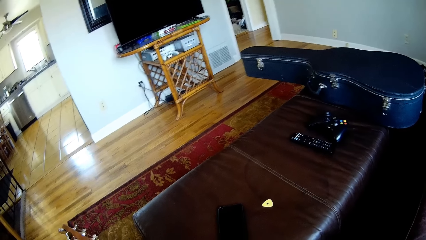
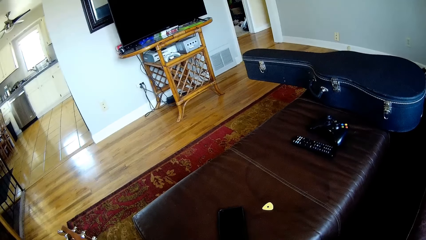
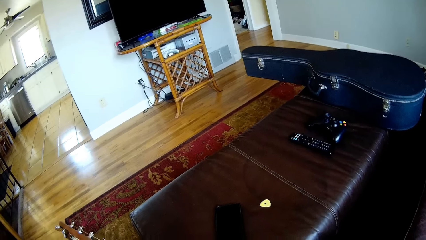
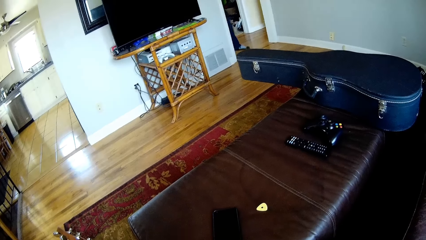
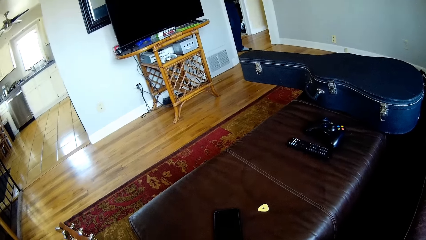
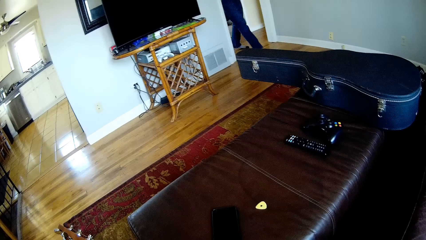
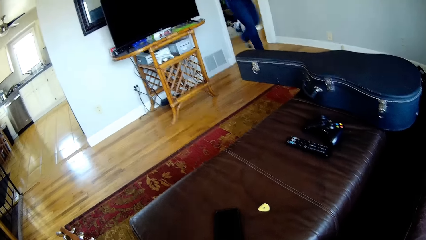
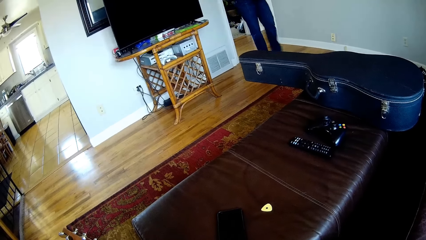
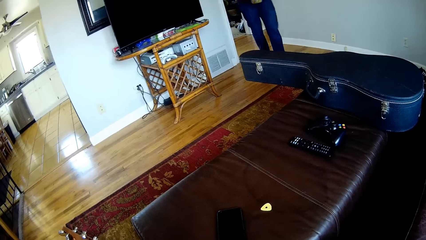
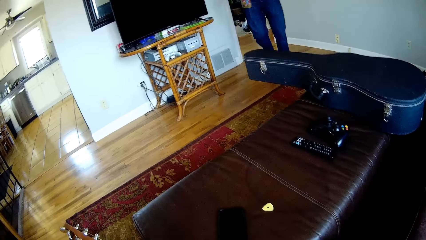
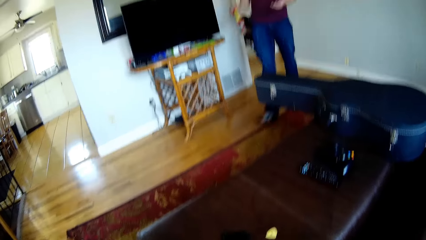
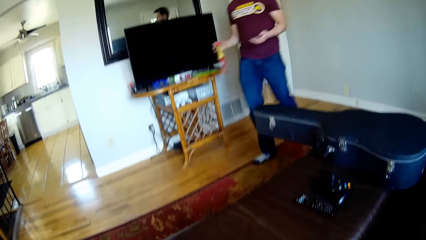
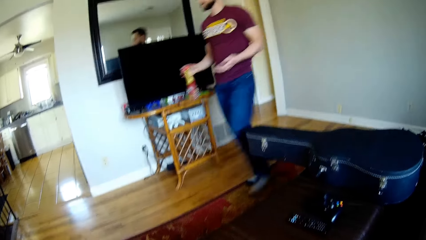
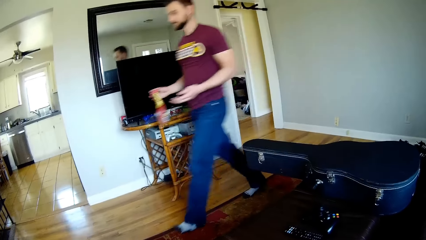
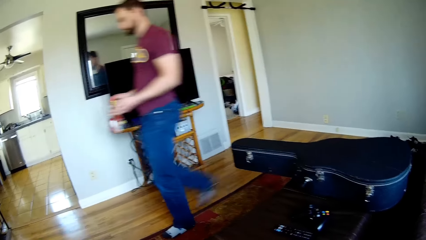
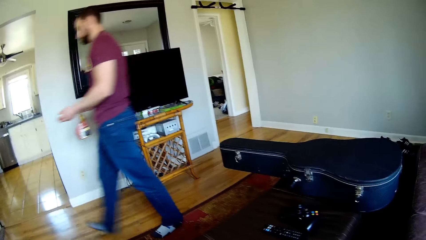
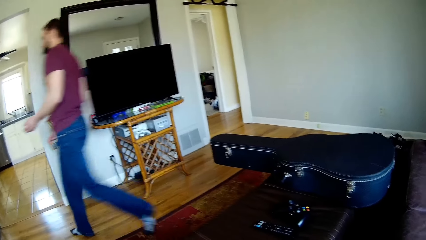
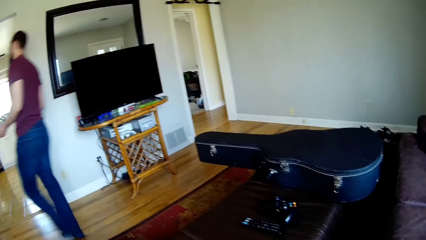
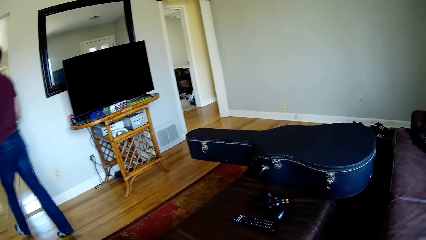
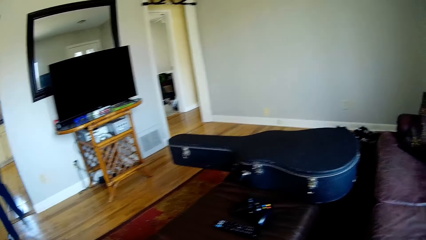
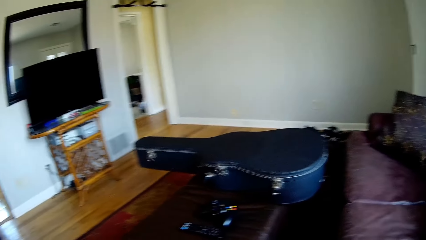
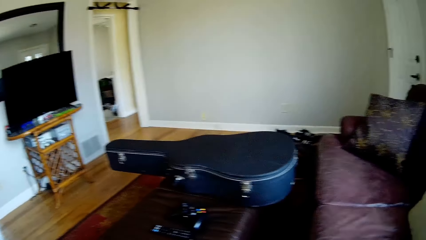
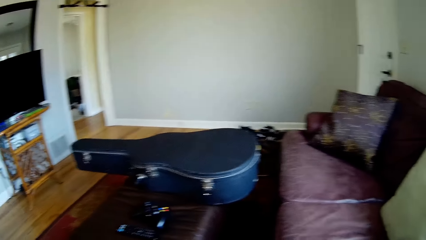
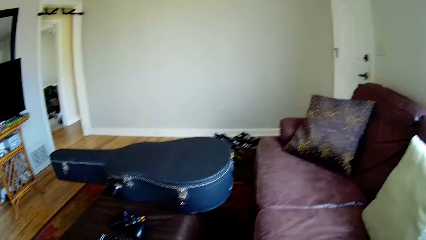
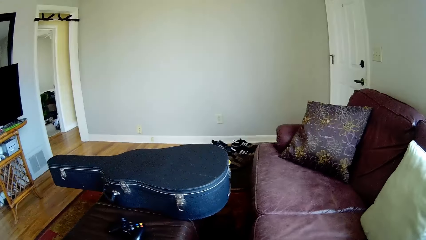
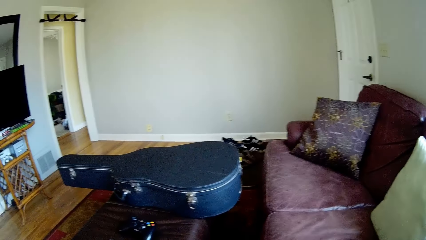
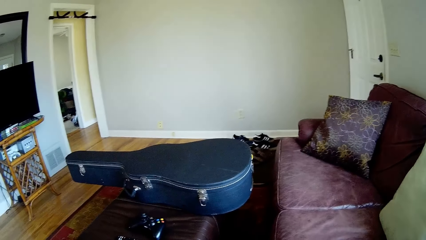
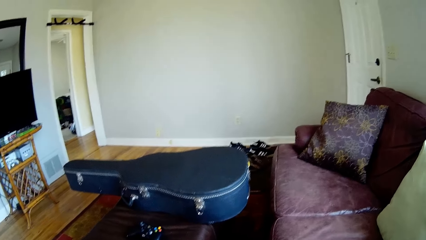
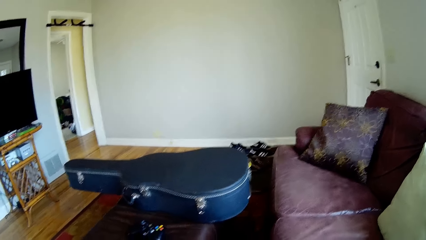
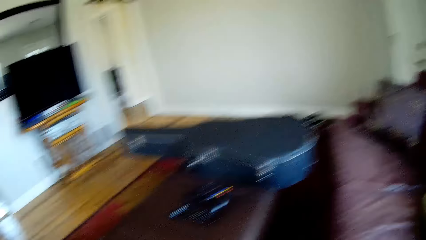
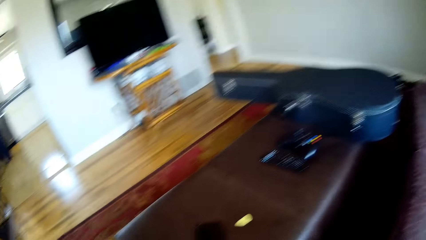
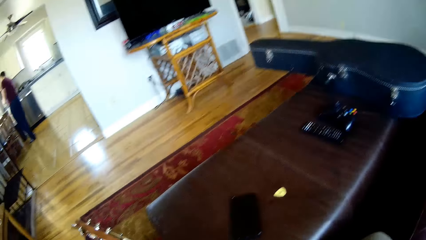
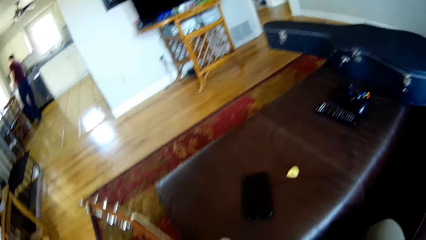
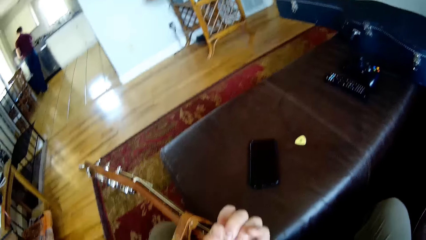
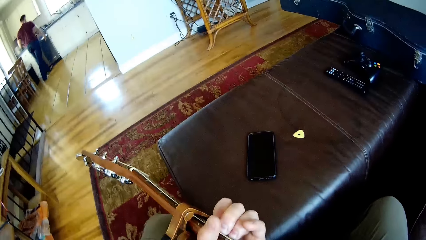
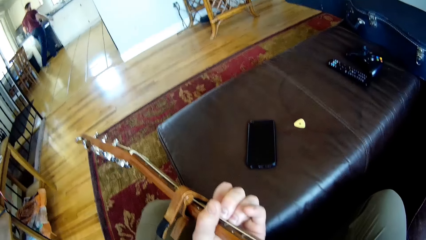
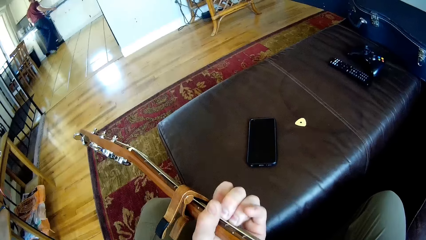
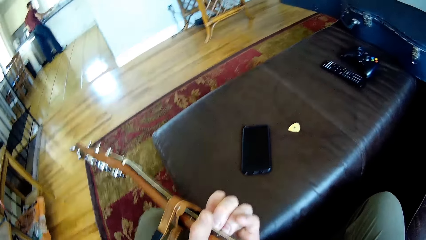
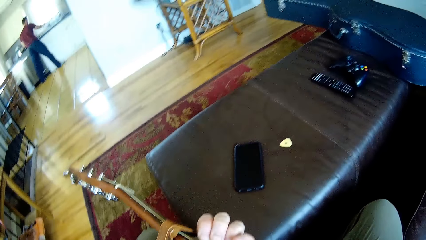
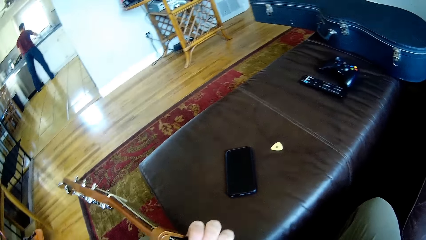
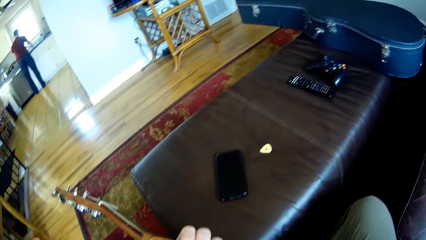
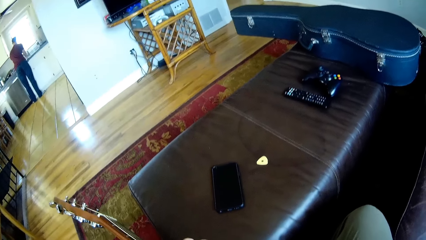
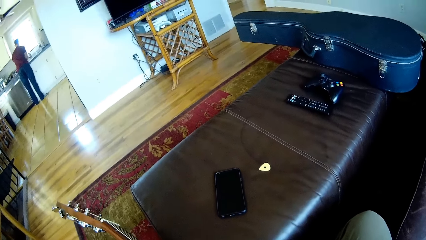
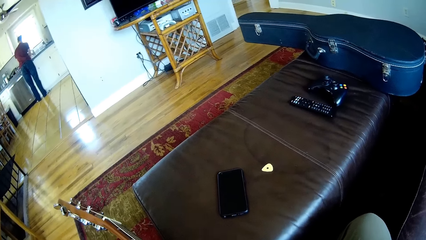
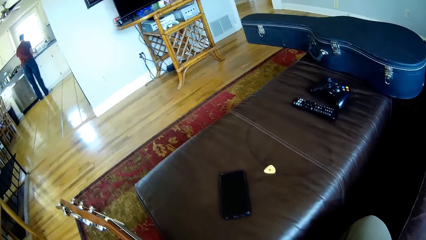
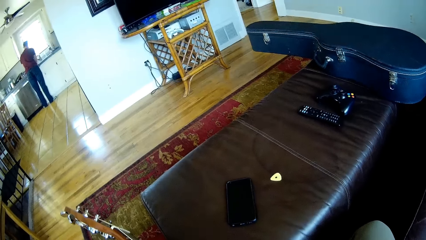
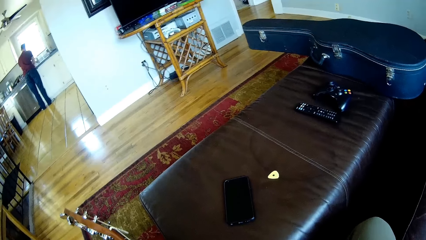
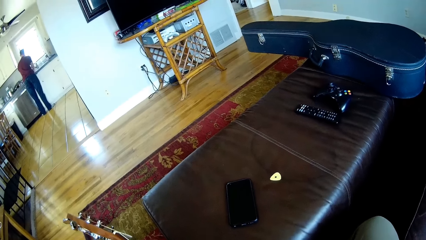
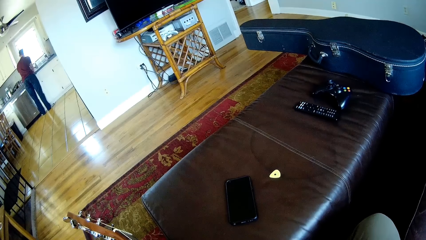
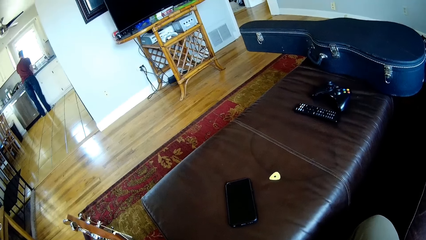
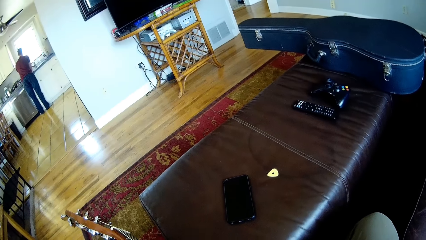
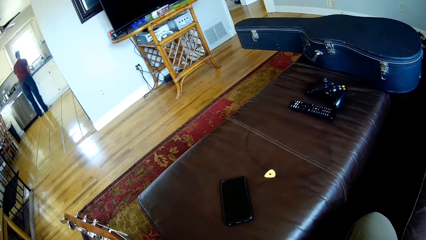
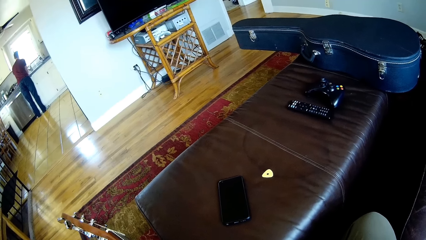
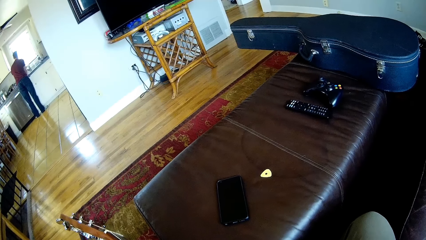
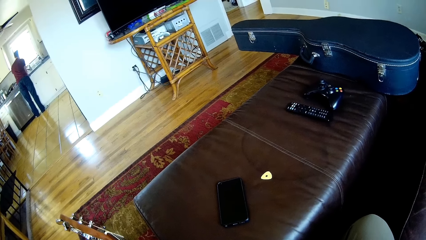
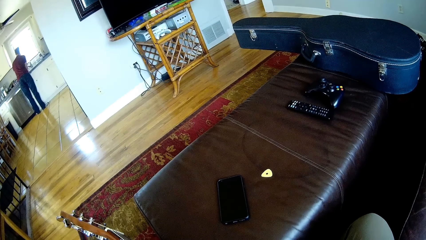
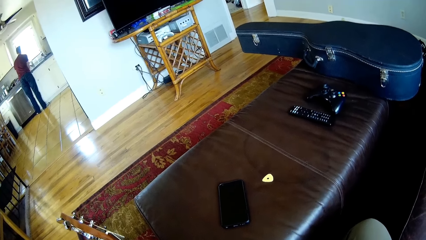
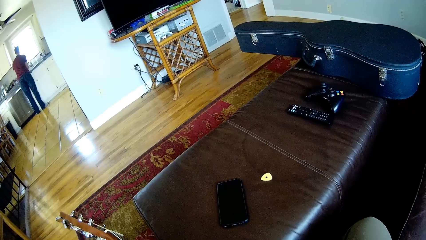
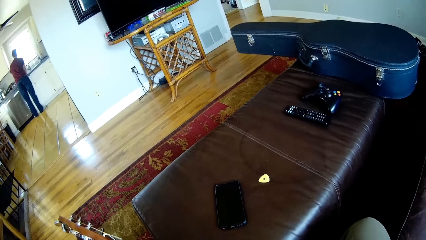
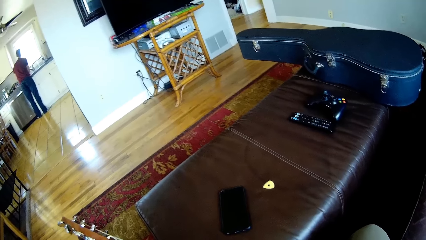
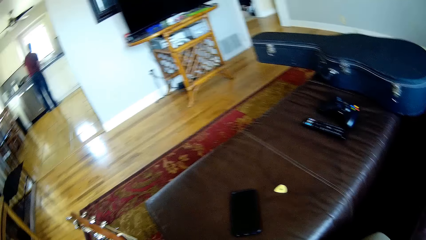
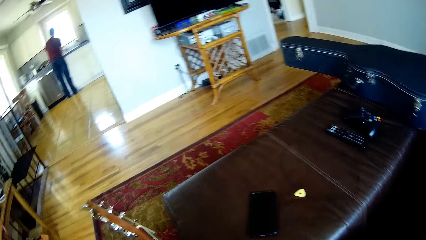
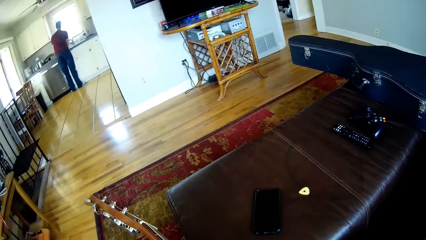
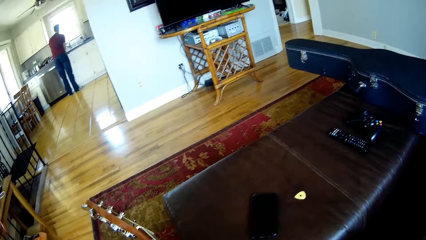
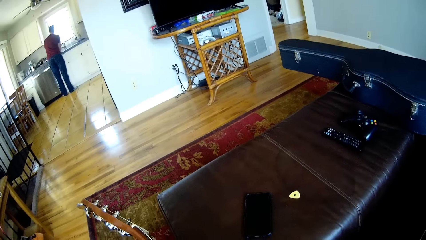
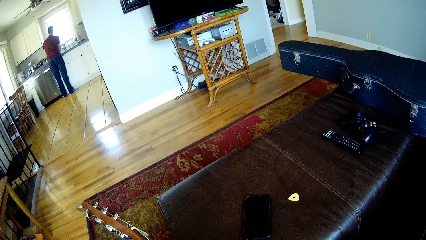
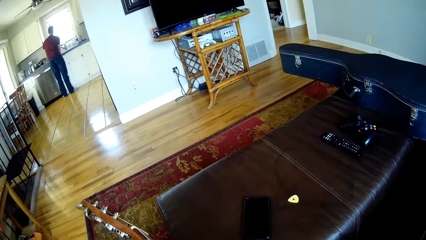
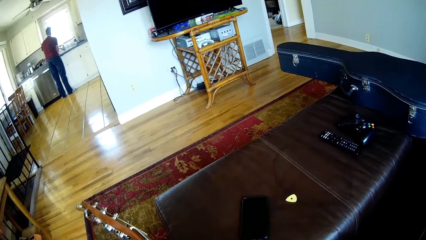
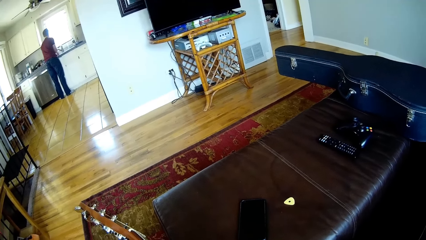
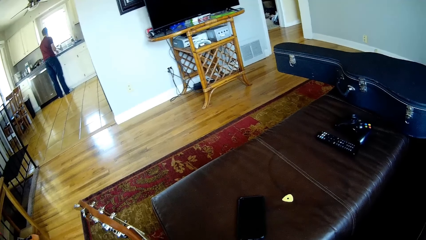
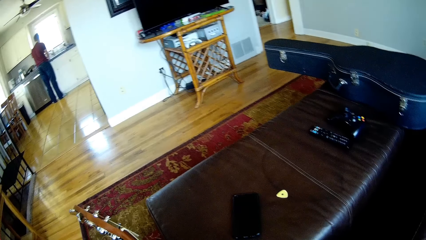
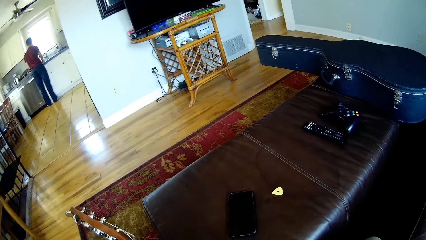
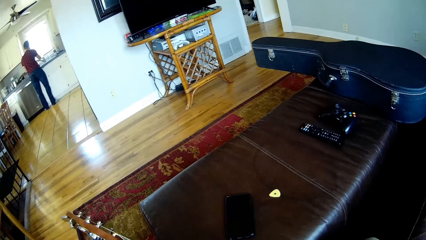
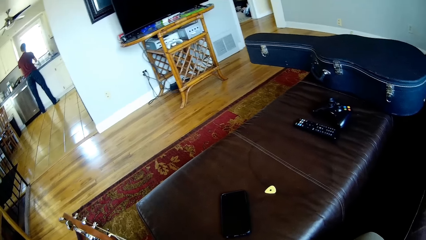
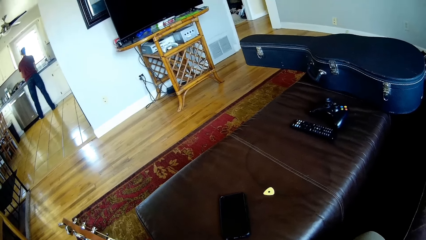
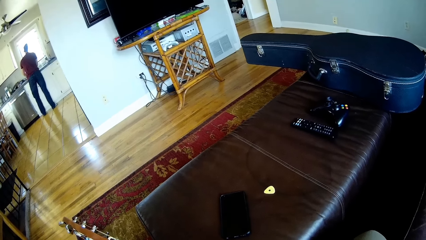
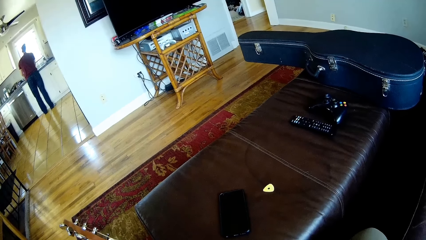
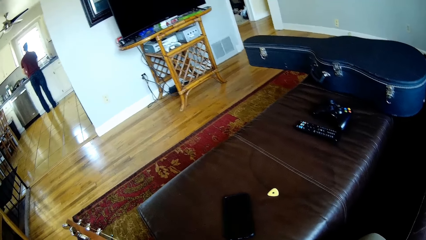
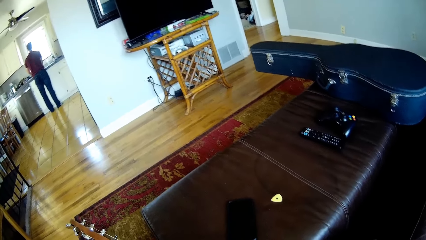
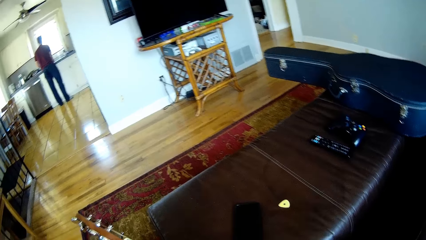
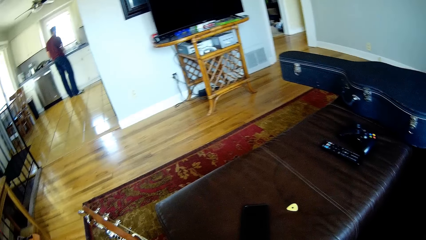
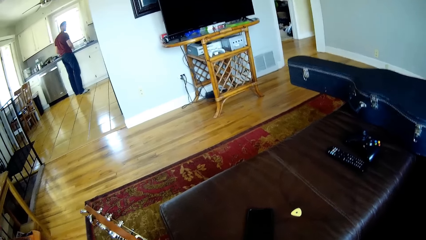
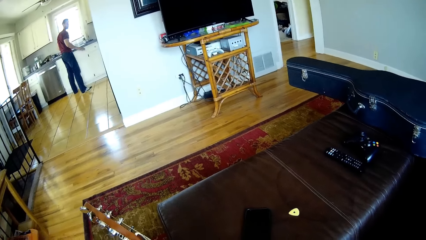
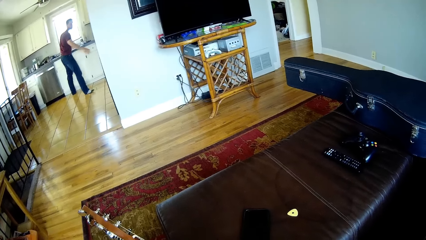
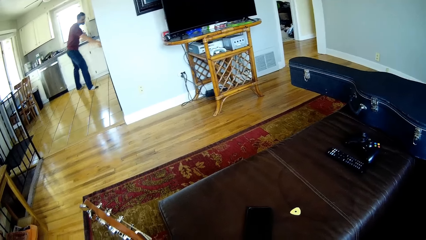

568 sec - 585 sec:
A man walks in the house. The man turns on the tap, cleans hands, and turns off the tap.
